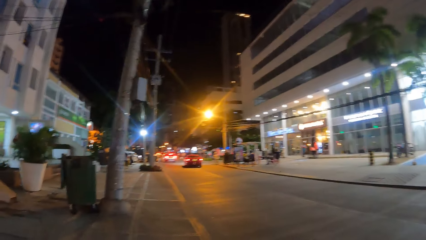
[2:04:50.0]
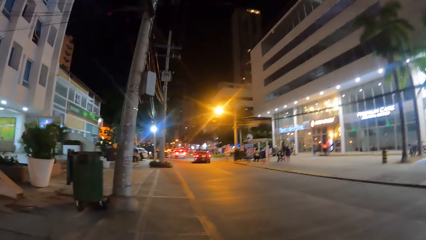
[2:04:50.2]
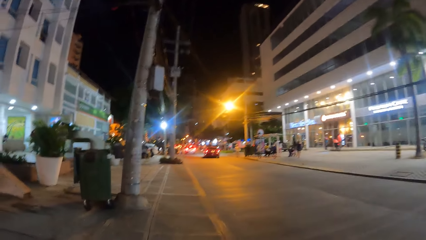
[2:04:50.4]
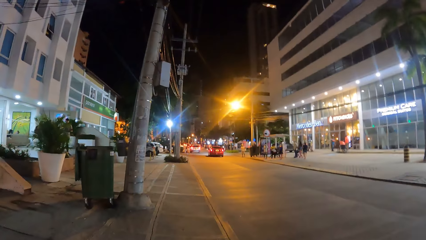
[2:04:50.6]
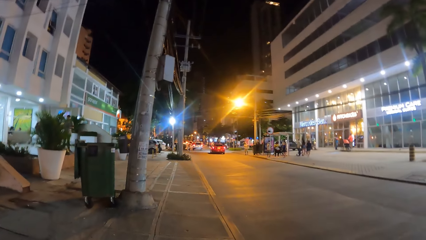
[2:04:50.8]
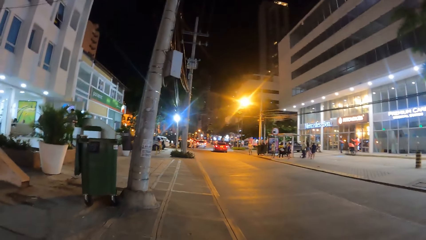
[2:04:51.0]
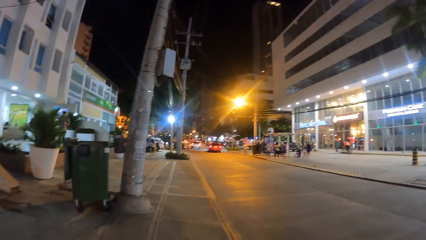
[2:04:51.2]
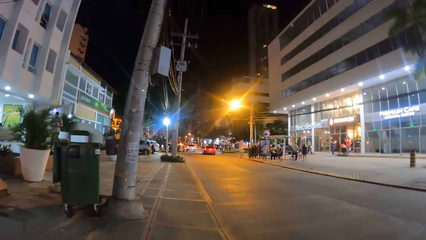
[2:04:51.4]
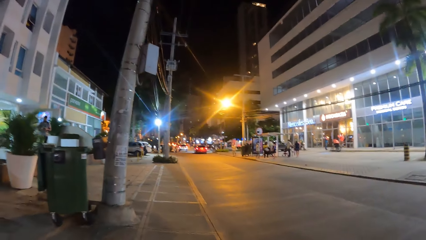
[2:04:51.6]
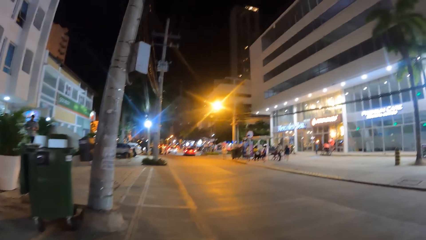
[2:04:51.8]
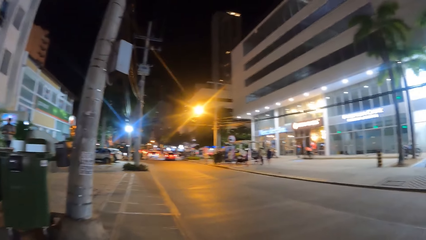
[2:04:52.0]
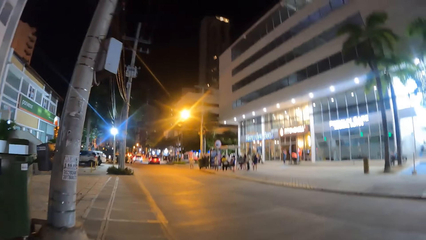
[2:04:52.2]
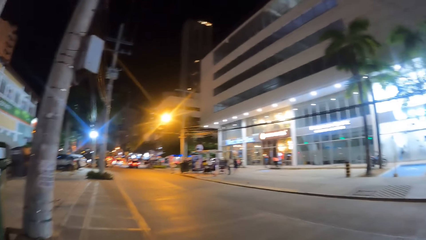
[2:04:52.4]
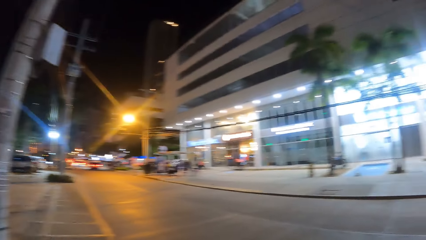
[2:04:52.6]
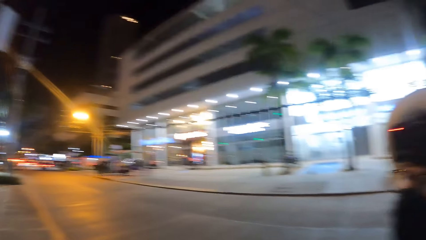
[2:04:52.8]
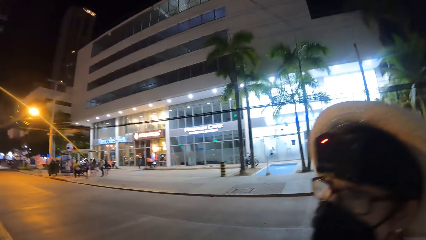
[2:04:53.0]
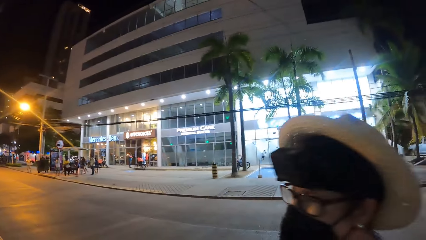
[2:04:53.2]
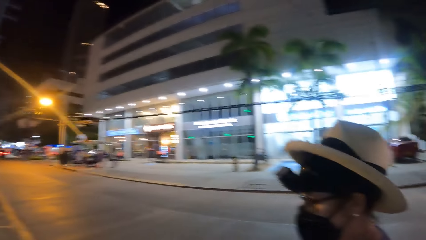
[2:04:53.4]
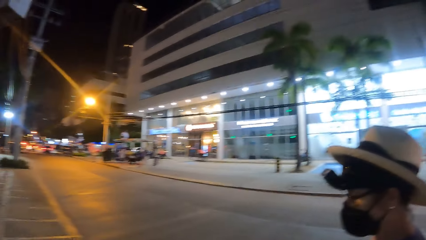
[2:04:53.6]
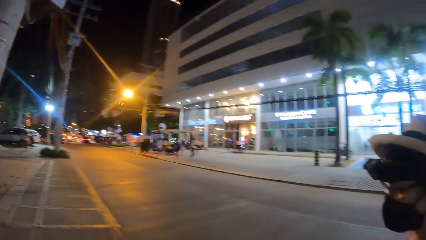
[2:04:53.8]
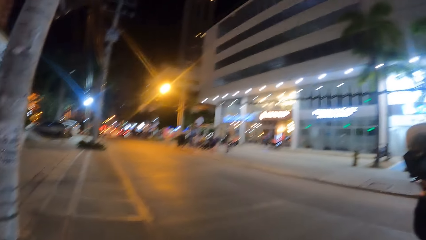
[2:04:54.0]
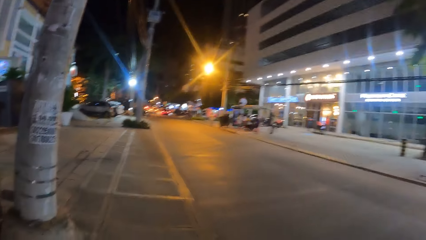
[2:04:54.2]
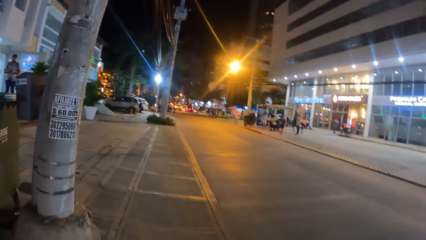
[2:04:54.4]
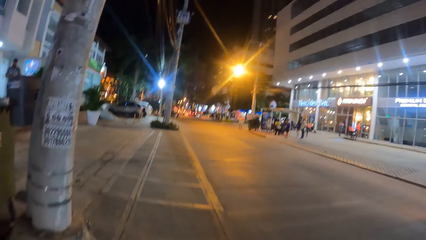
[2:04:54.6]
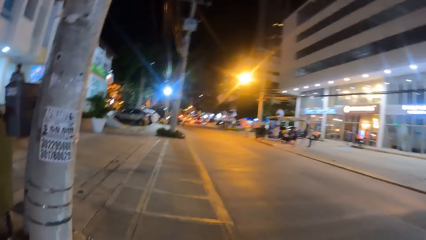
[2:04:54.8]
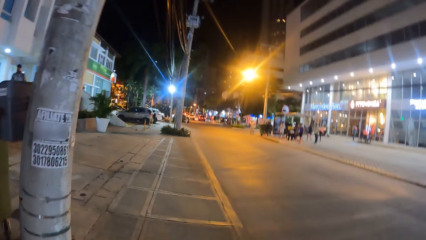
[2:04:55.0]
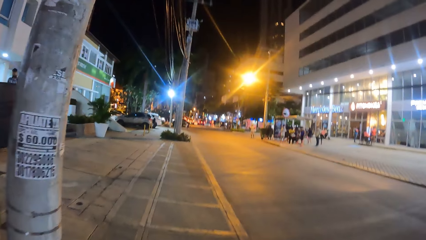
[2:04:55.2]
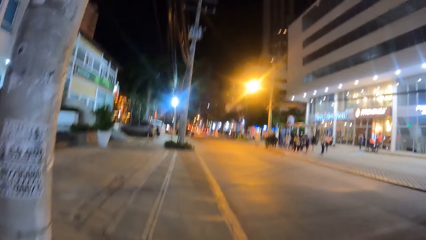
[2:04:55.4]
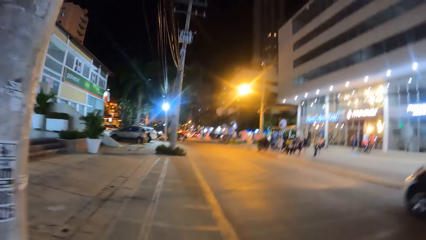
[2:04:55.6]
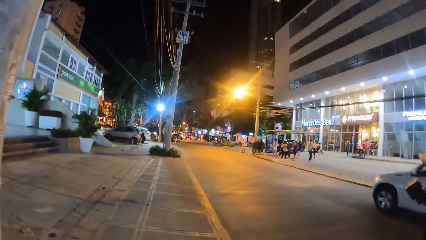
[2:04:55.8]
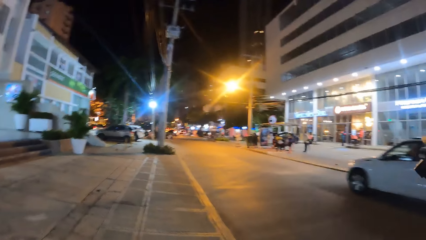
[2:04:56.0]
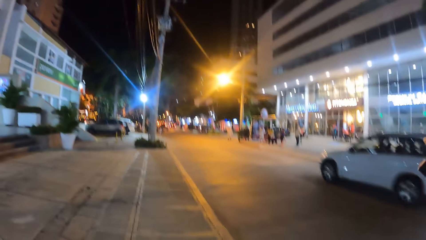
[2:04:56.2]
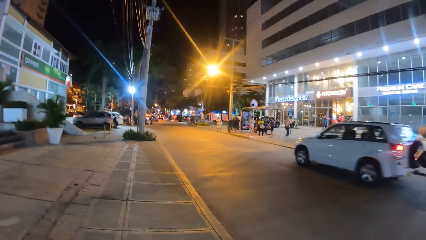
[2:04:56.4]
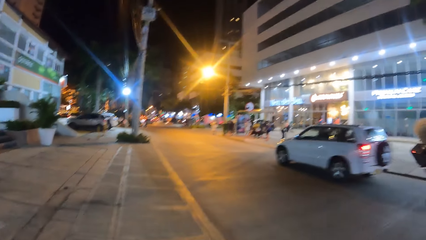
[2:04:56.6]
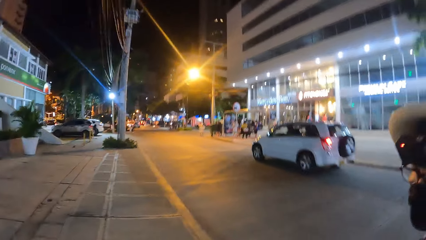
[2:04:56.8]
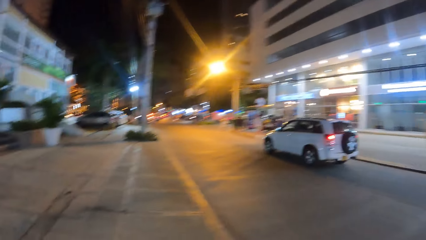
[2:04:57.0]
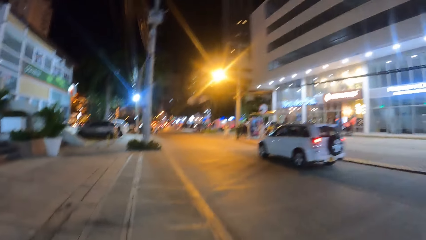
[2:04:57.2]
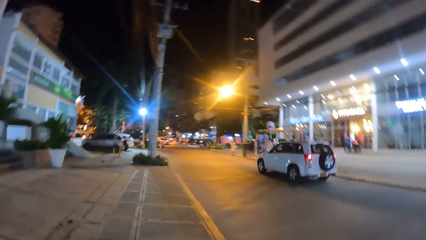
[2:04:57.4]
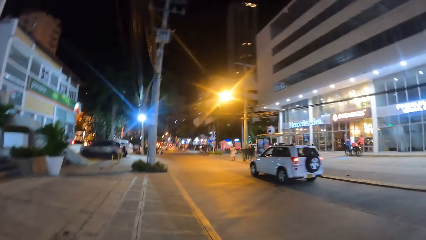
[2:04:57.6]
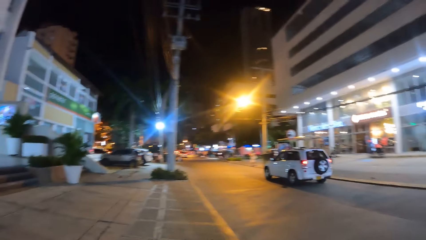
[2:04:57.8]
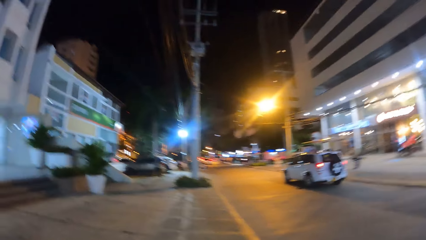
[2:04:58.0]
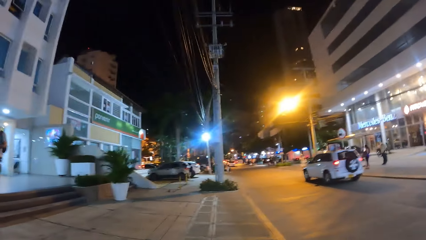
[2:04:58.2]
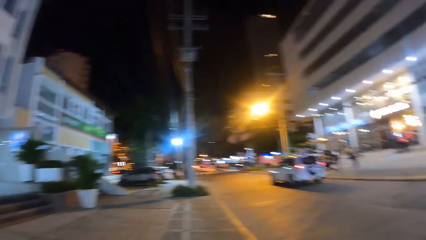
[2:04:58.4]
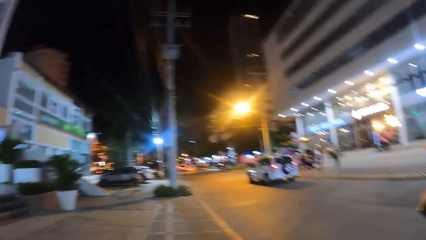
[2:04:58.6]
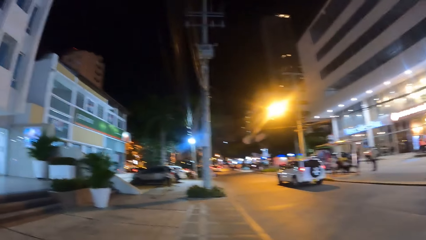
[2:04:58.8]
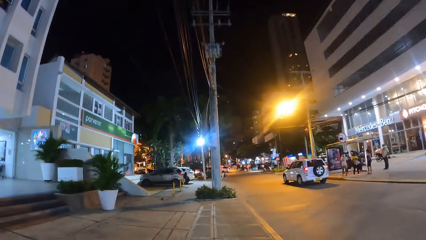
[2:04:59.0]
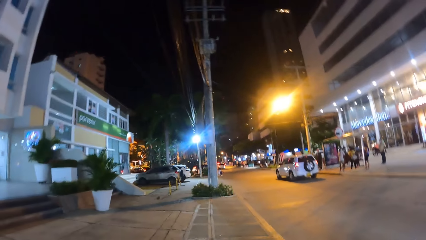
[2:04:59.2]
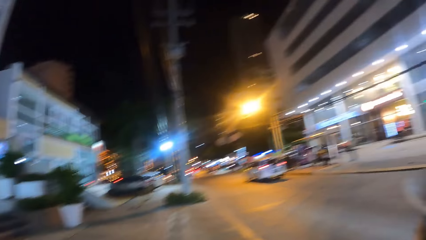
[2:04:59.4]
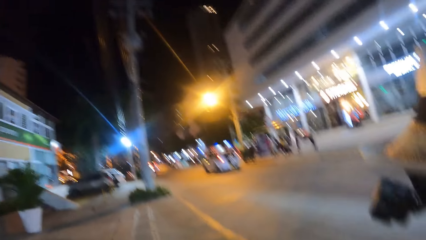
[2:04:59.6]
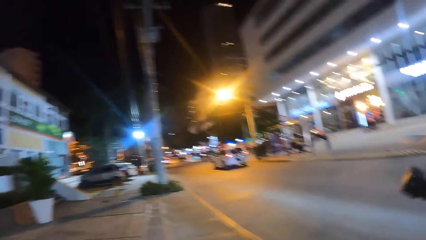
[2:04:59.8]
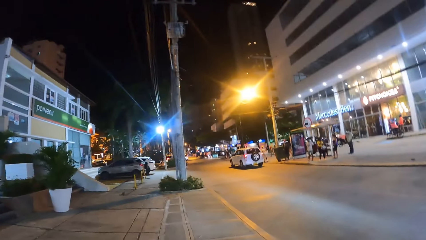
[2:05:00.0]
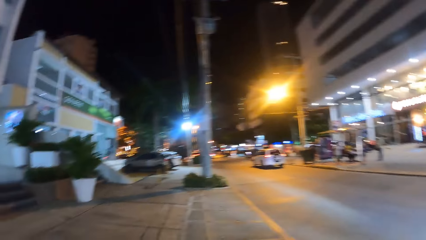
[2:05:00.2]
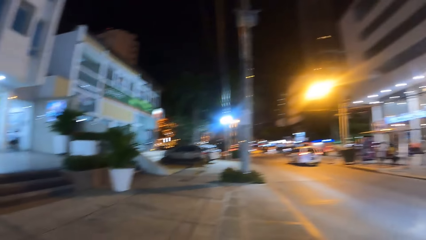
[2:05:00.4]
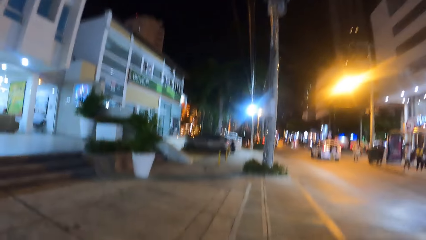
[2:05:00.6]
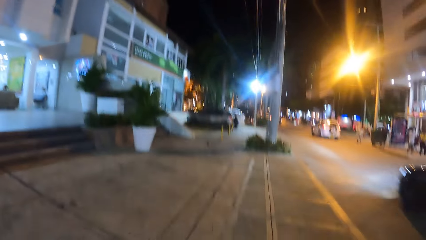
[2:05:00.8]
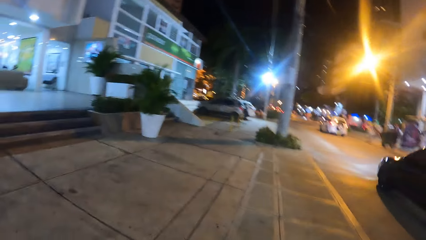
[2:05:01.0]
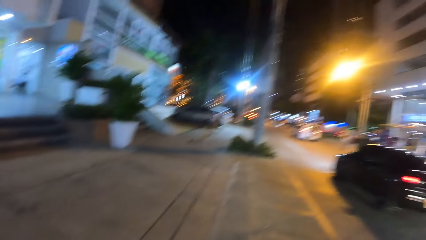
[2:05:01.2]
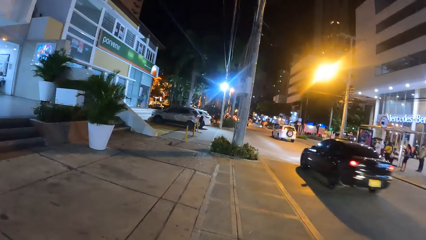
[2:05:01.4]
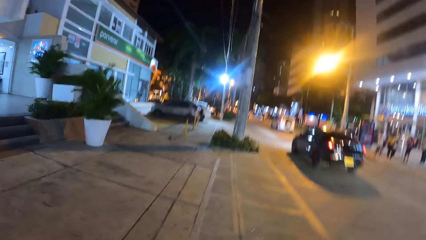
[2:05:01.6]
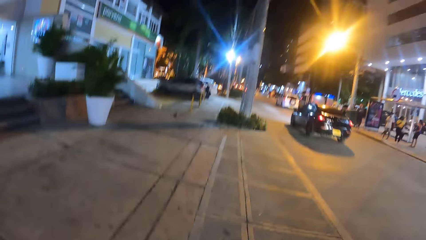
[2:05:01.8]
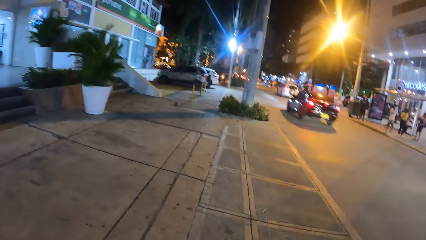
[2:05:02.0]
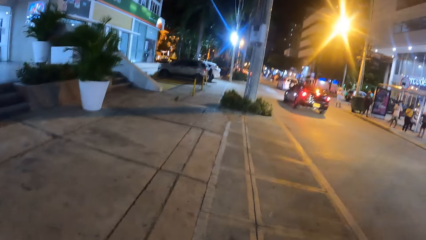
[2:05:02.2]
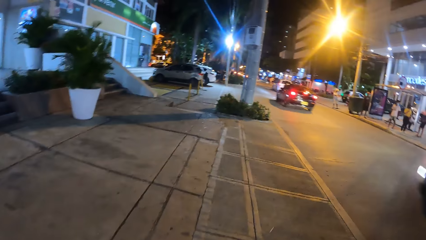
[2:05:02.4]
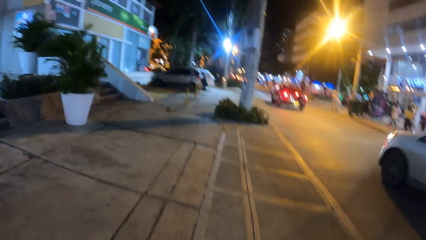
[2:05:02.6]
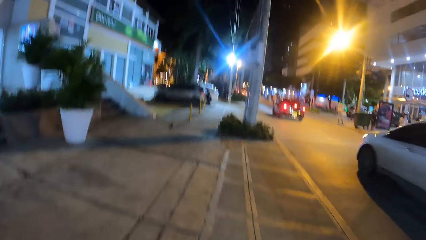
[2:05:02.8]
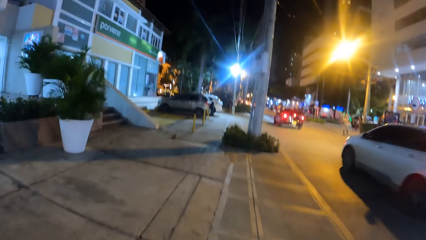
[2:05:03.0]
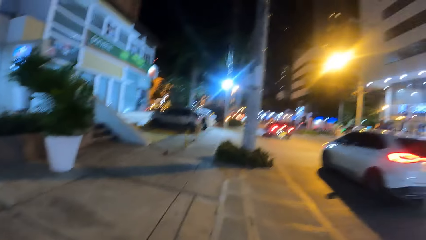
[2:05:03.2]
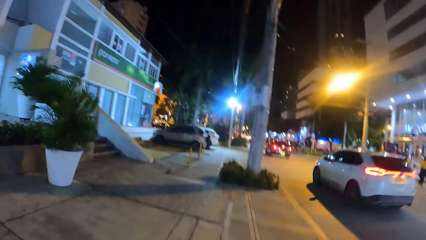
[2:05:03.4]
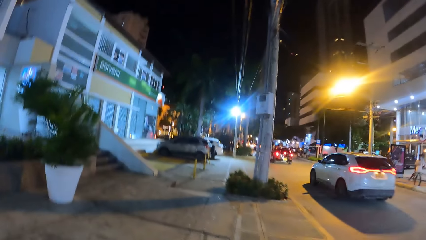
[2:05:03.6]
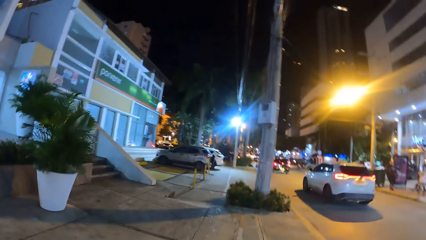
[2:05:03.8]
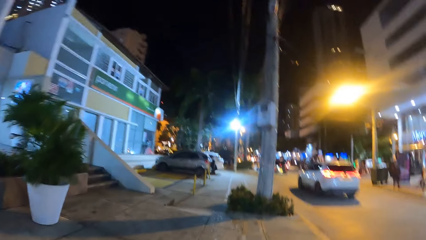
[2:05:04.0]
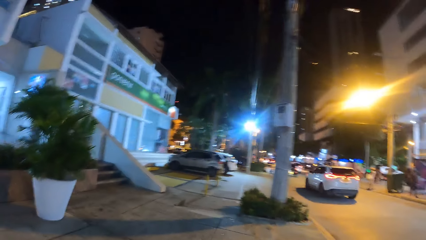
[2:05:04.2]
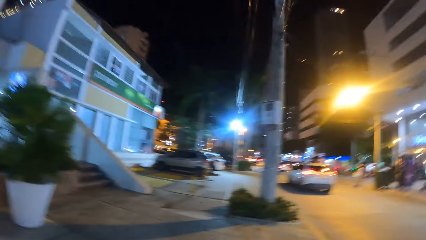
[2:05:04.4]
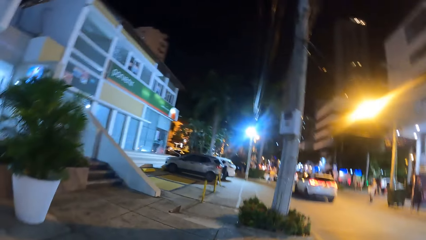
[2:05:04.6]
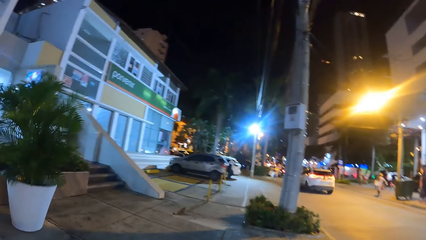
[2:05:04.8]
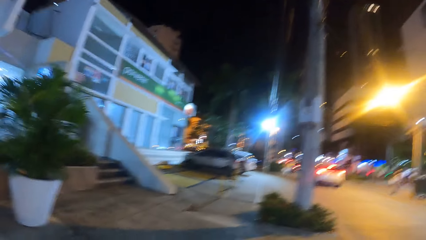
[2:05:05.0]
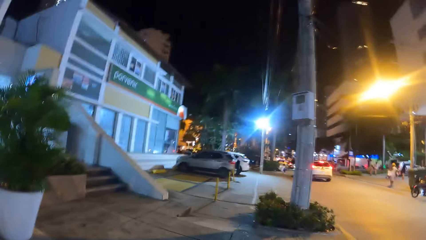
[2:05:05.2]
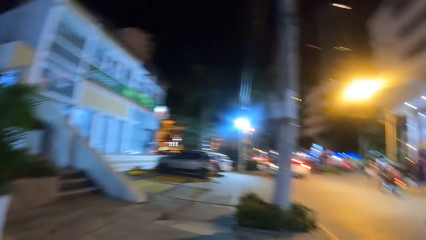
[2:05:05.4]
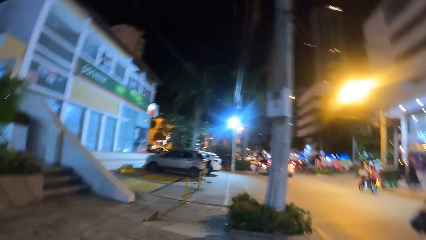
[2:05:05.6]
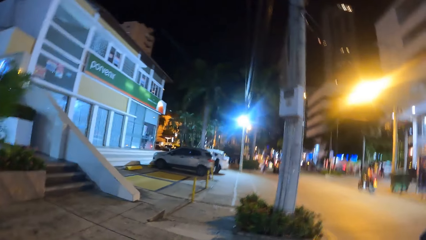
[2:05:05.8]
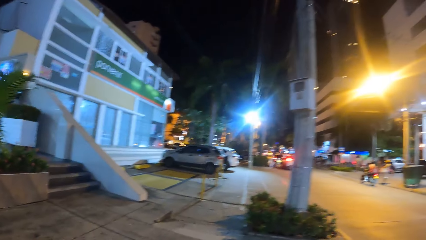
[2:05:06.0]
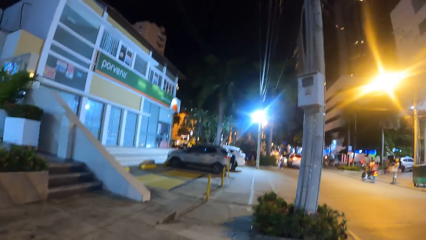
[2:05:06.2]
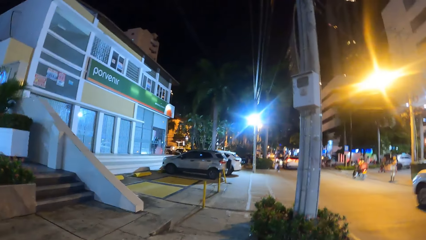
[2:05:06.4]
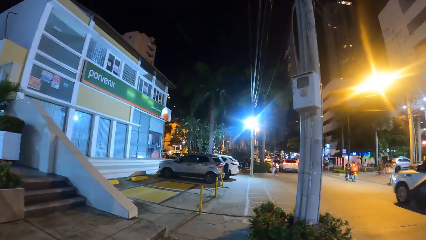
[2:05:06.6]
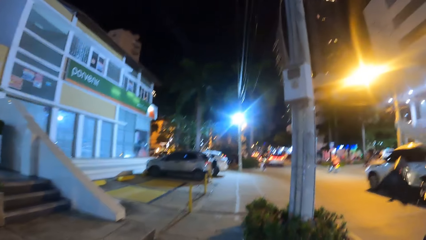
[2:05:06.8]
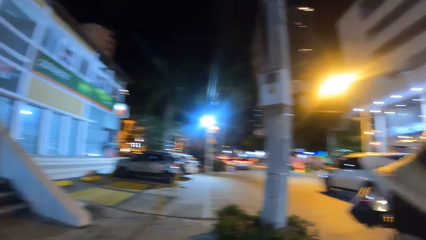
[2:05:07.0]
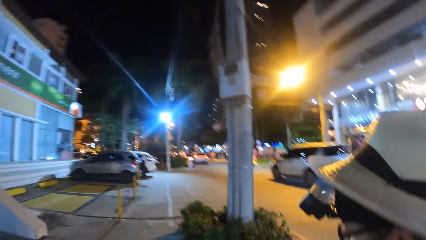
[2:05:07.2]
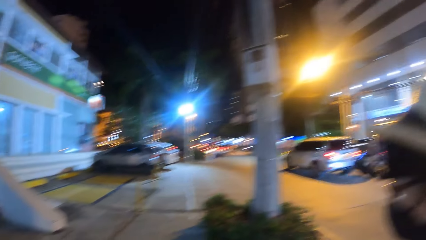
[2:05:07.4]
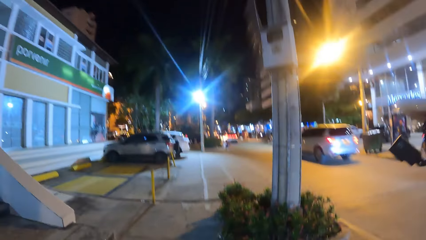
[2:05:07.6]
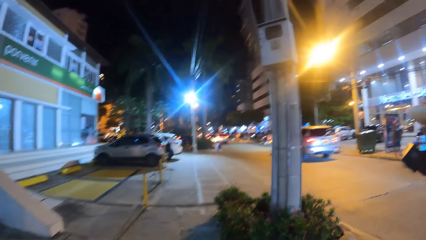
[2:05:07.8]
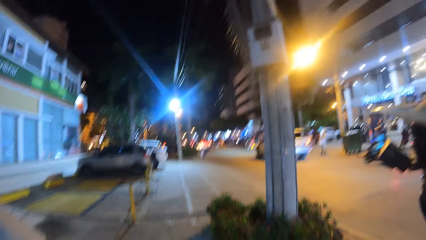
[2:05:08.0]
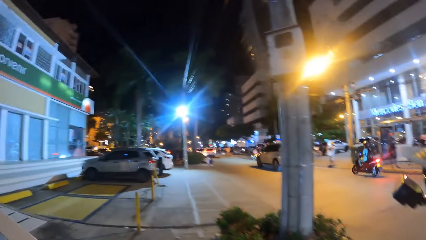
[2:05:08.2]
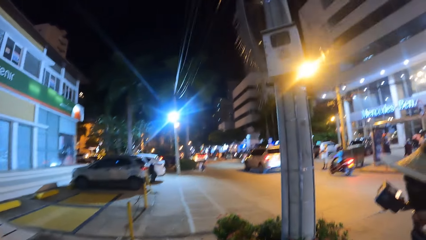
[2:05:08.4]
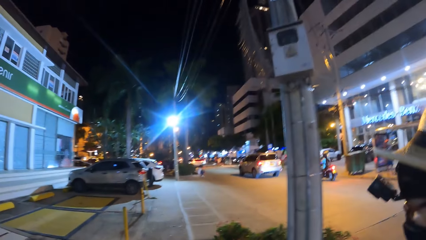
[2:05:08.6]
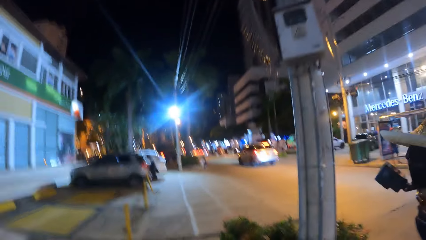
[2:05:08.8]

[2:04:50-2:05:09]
The camera wearer looks at a person. They look ahead.
